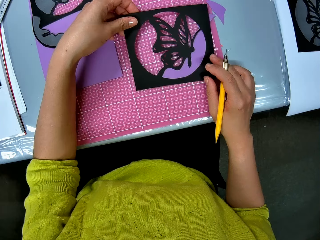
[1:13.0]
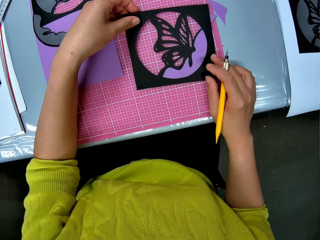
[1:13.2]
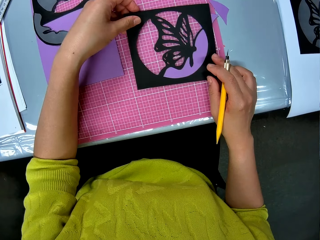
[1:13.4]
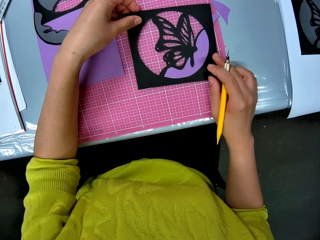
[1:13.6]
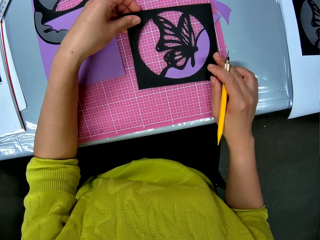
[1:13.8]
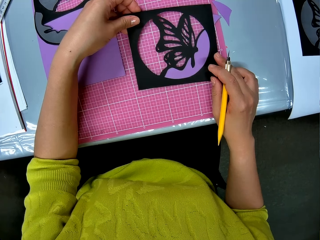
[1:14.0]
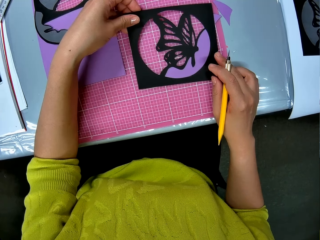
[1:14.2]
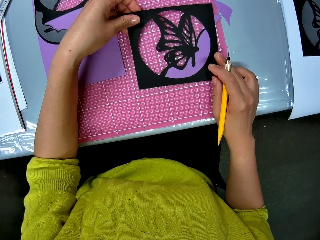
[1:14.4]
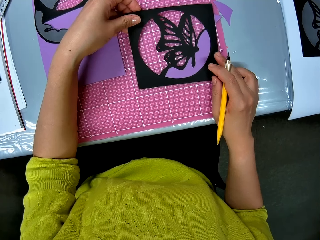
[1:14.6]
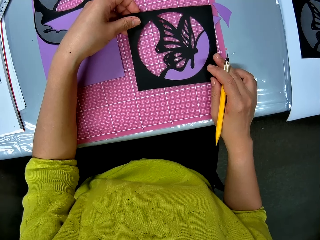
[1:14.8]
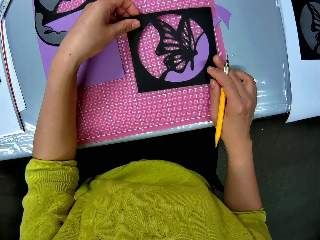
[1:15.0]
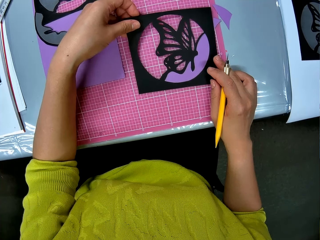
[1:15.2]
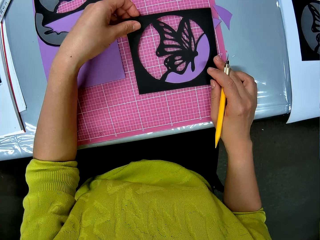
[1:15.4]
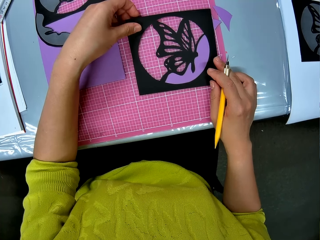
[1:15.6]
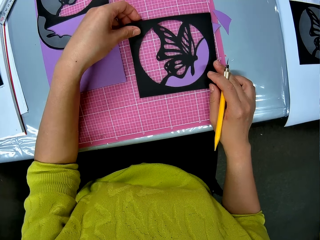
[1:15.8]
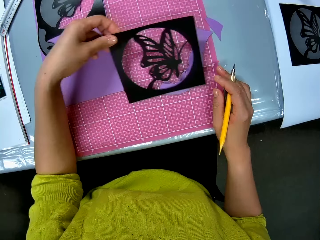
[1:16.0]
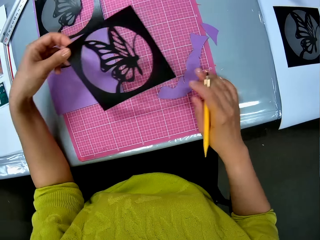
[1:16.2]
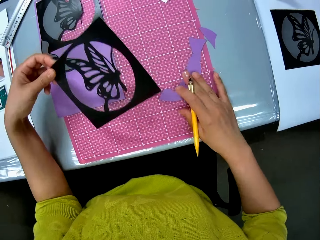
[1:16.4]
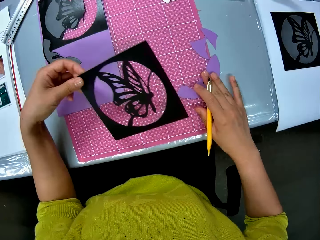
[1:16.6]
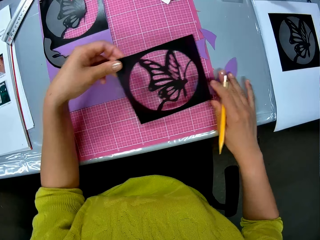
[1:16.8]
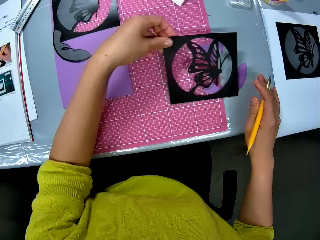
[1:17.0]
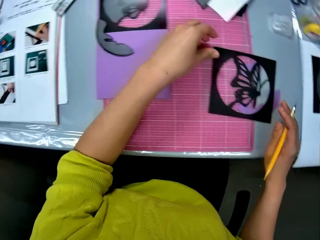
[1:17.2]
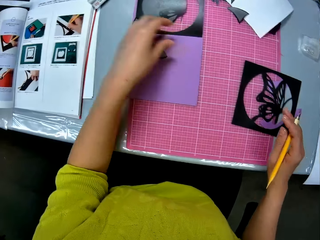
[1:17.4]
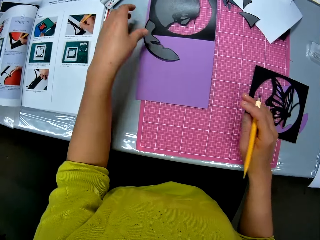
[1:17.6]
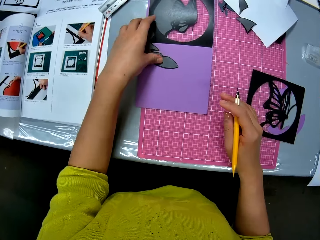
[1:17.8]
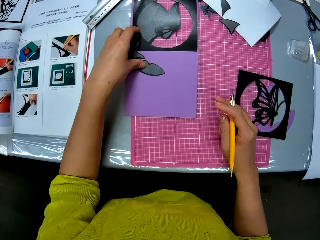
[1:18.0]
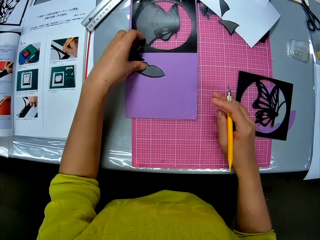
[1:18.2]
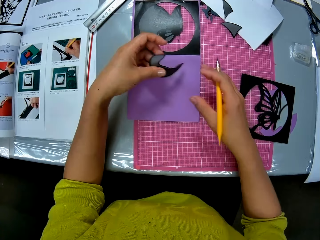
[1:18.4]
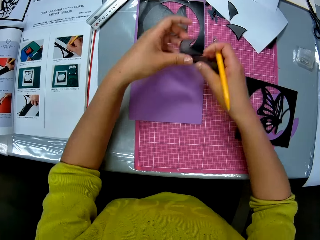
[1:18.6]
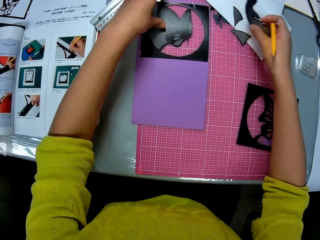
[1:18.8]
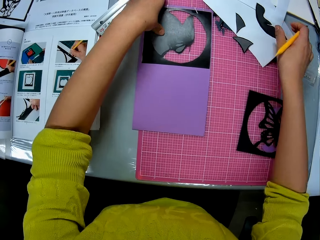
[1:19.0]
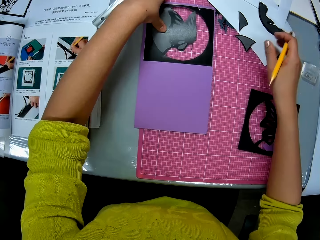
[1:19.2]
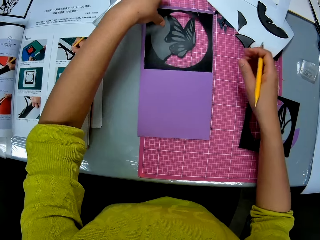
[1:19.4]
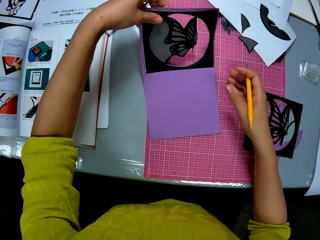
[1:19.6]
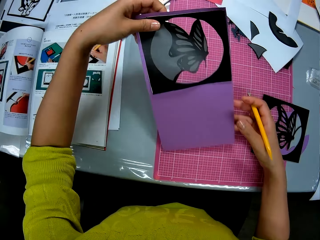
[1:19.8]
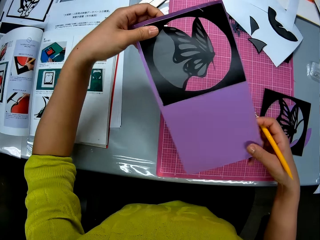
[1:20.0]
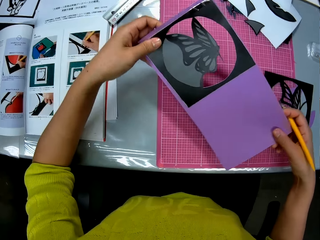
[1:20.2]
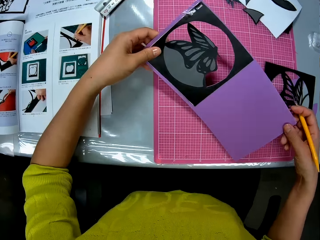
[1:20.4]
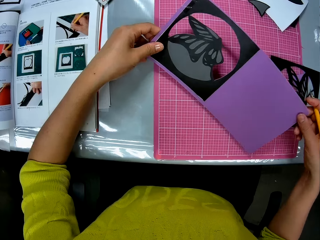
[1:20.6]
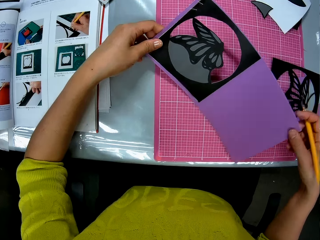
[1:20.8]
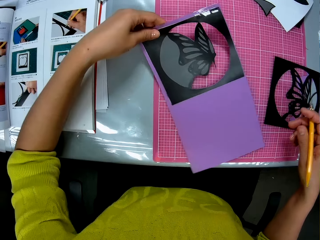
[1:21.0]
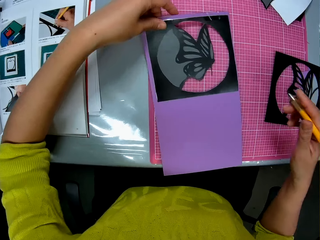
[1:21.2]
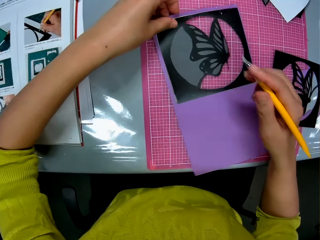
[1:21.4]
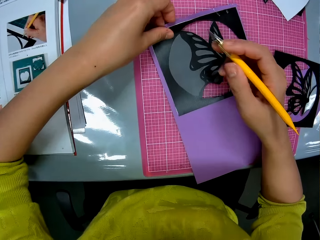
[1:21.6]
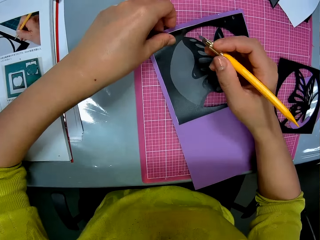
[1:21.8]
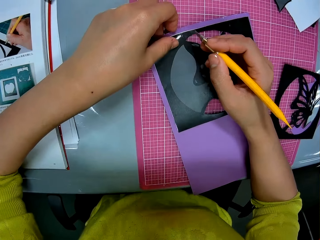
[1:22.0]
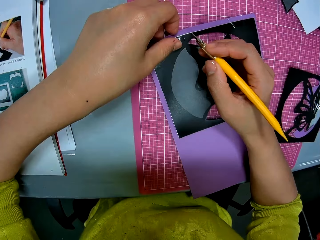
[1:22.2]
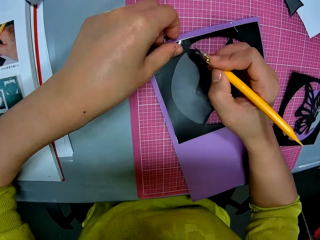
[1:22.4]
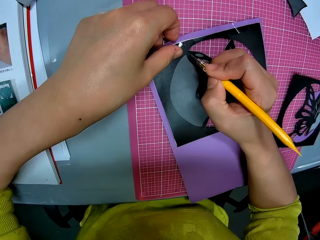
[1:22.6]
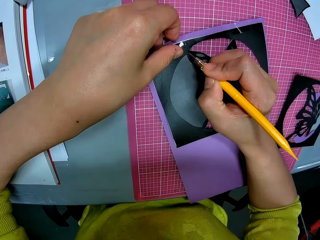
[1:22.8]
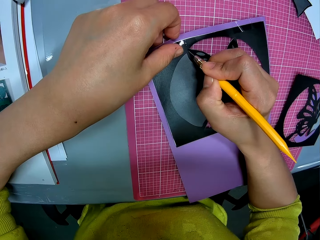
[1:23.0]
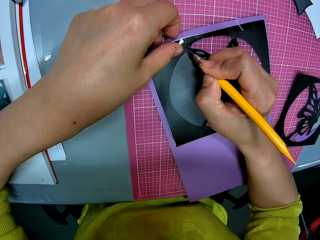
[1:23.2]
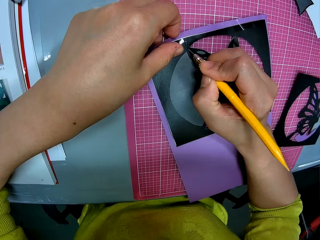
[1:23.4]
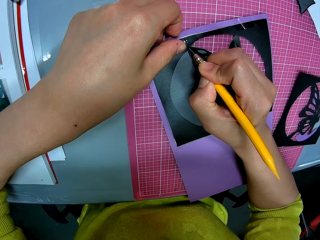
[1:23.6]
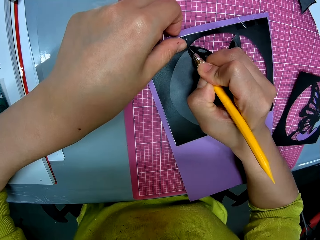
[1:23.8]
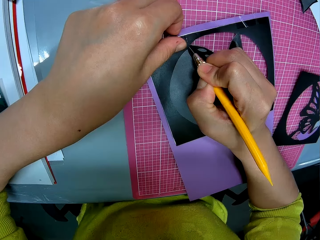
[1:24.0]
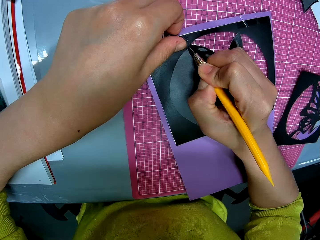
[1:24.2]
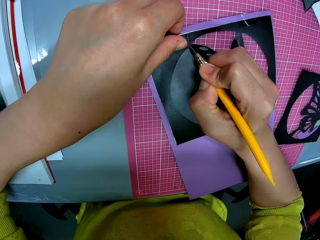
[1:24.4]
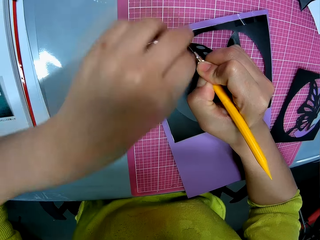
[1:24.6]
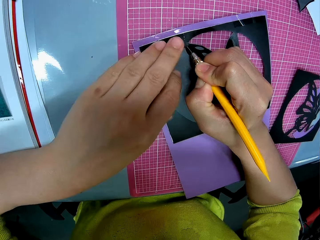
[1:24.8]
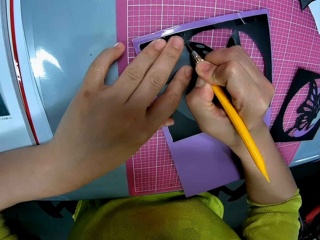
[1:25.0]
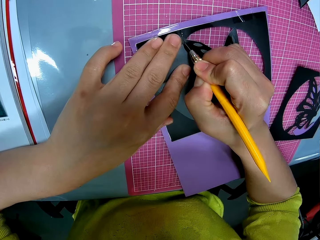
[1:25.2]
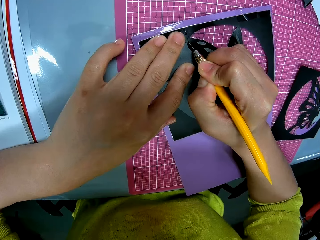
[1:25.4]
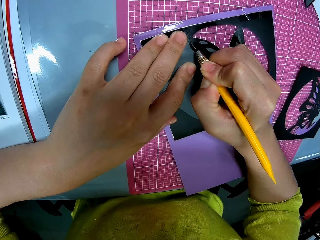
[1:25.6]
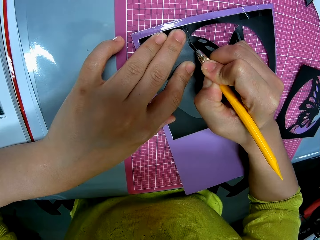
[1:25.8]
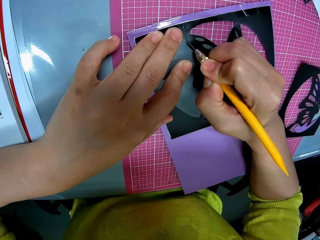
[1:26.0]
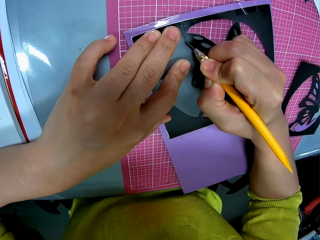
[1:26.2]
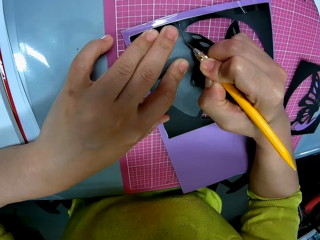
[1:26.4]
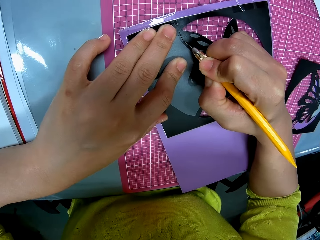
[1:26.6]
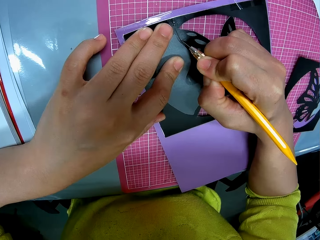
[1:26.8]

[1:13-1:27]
The camera wearer lifts up the butterfly shaped paper from the piece of craft paper. She moves the piece of craft paper sideways to her right on the table. She drops the butterfly shaped paper on the table. She picks up the piece of craft paper from the table and drops the piece of craft paper on a white surface on the table. She lifts up the butterfly craft paper or card stock paper from the table. She adjusts the card stock paper. She drops the butterfly craft paper on the table. She cuts out the butterfly shape from the craft paper with the blade.

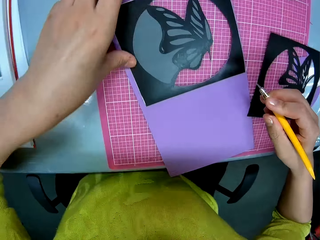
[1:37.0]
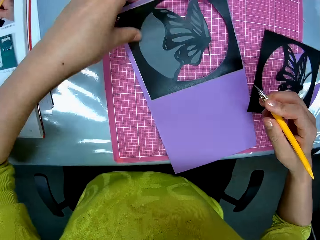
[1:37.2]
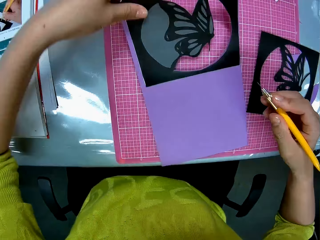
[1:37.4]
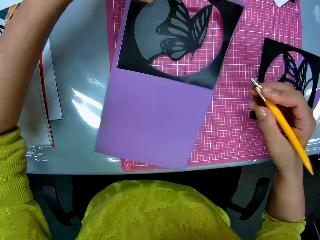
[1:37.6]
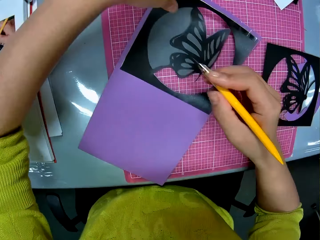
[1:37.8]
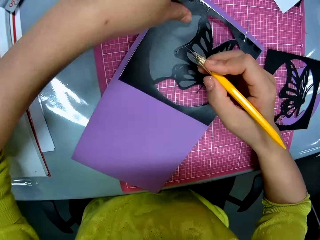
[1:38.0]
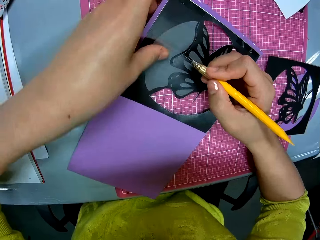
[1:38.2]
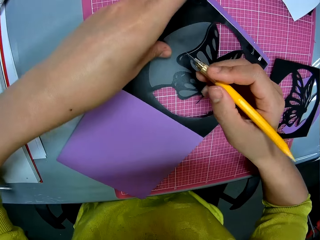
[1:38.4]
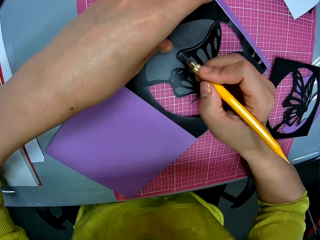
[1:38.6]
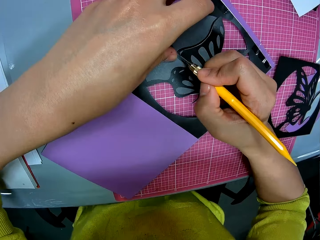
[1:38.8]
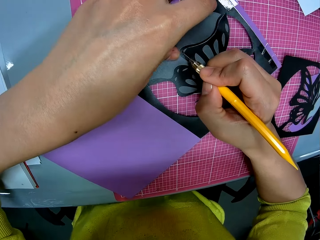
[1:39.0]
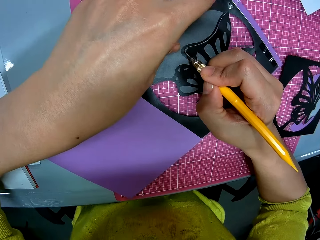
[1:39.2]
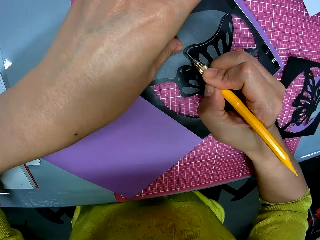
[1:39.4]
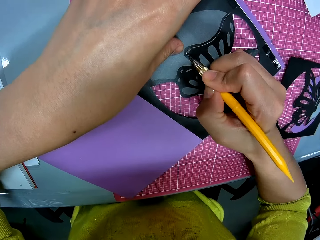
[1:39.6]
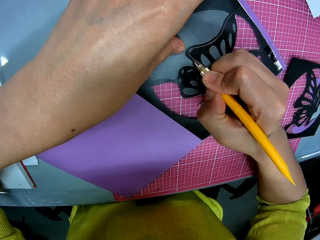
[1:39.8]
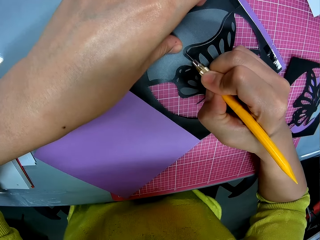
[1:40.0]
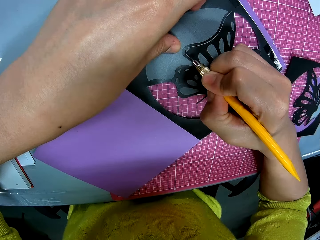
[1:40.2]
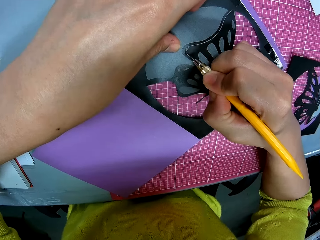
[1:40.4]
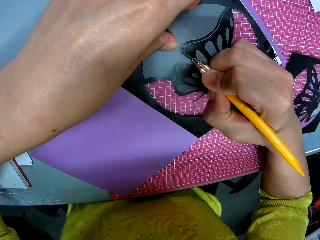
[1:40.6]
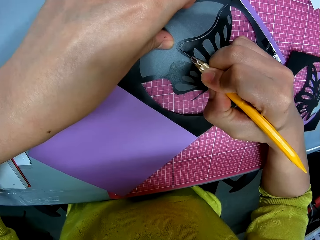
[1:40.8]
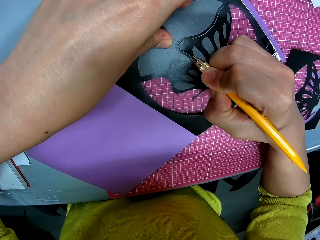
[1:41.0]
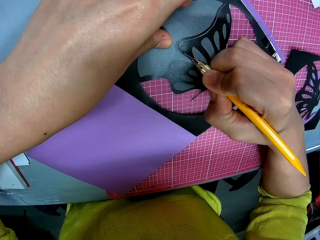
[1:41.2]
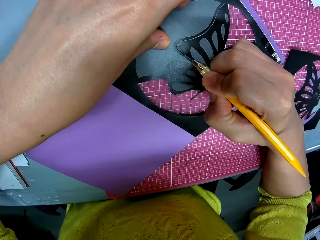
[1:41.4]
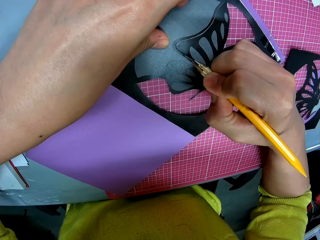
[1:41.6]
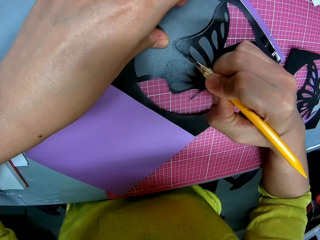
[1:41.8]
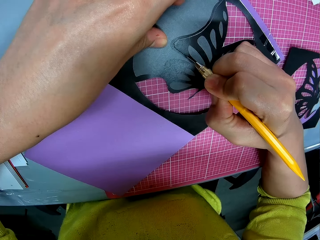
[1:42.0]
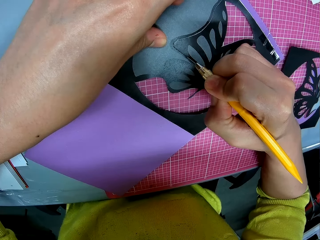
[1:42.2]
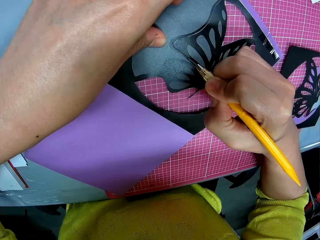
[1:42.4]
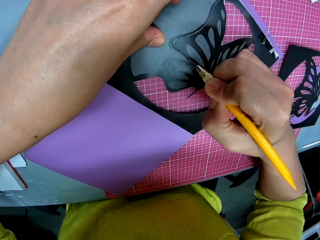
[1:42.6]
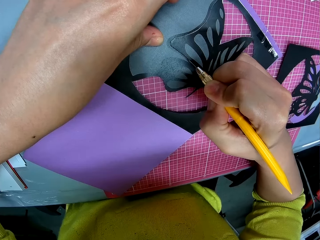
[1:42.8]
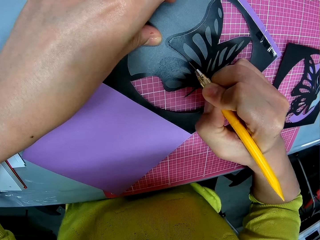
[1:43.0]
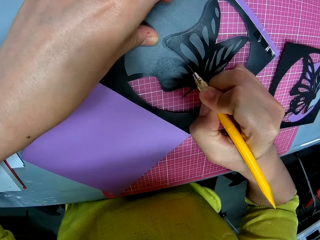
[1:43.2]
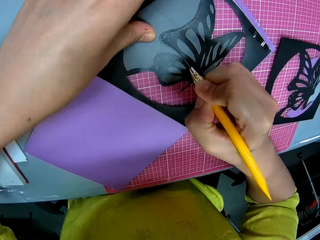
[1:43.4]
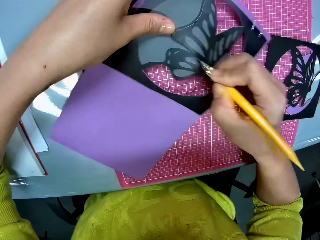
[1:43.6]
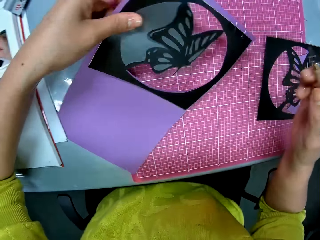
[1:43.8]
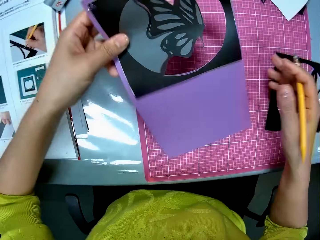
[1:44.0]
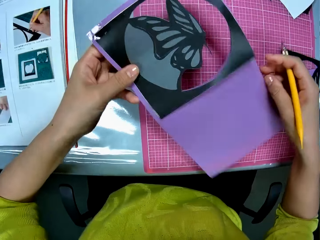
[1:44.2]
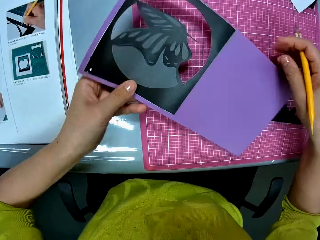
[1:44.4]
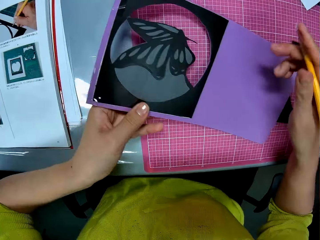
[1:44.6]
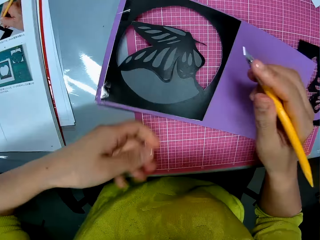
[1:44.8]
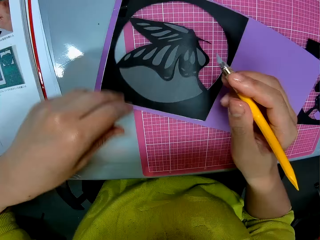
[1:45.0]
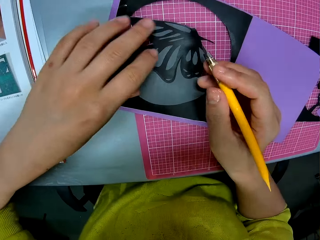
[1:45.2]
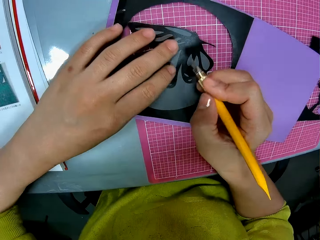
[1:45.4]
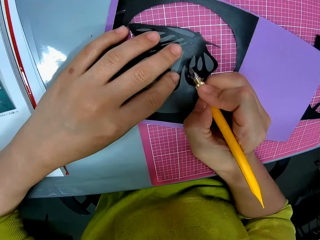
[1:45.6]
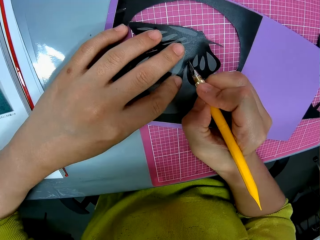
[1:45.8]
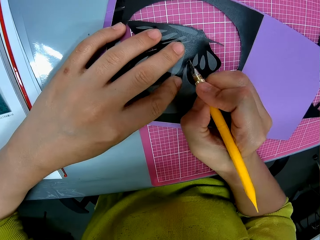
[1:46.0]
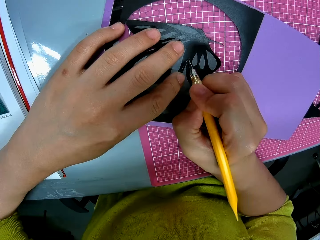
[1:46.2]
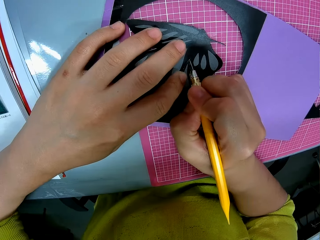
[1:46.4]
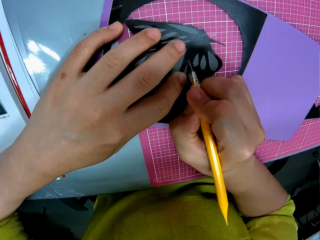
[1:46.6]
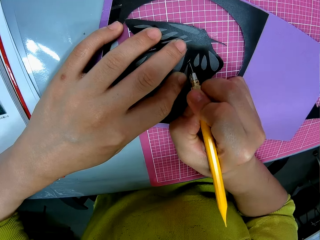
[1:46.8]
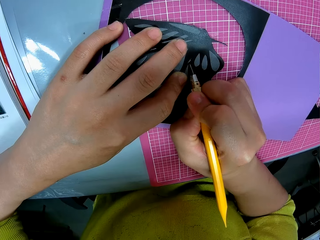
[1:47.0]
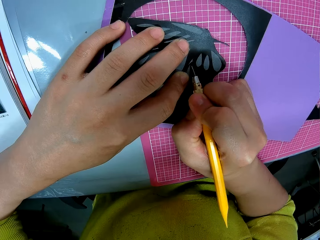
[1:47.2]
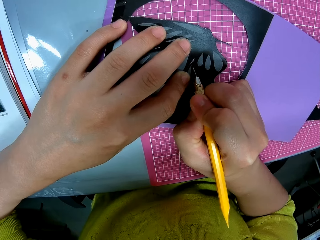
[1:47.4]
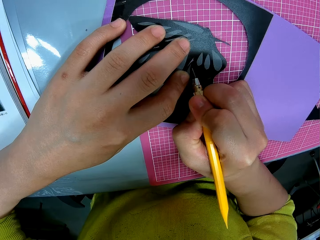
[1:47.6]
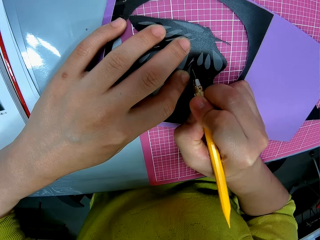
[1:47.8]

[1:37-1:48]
The camera wearer moves the craft paper on the table with her left hand. She cuts out the butterfly shape from the craft paper with the blade. She moves the craft paper on the table with her left hand. She cuts out the butterfly shape from the craft paper with the blade.
